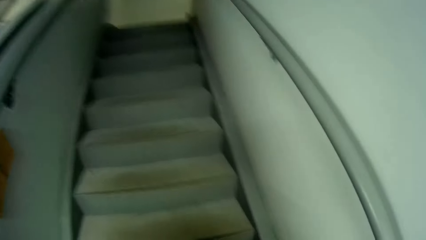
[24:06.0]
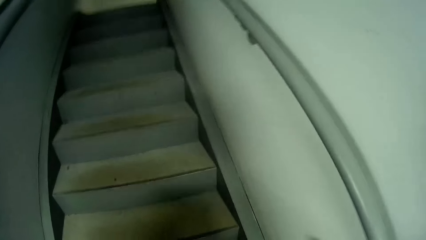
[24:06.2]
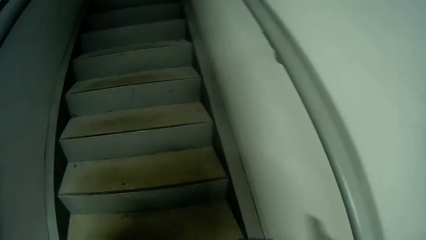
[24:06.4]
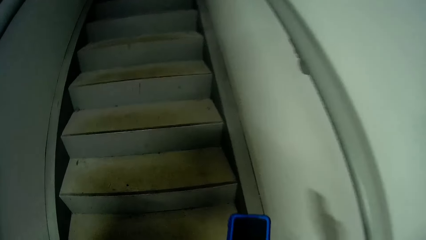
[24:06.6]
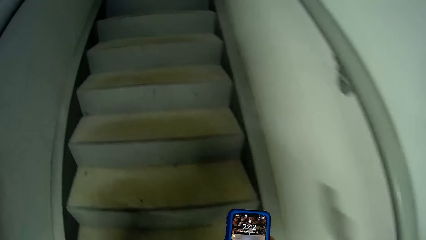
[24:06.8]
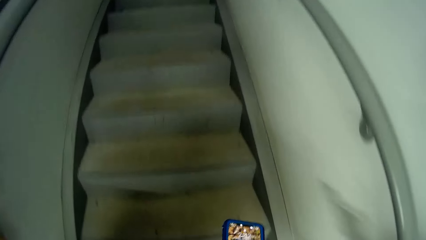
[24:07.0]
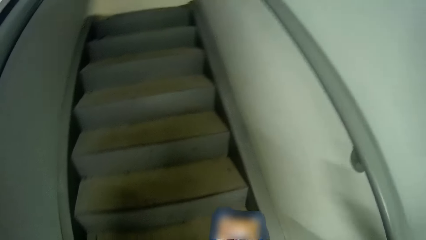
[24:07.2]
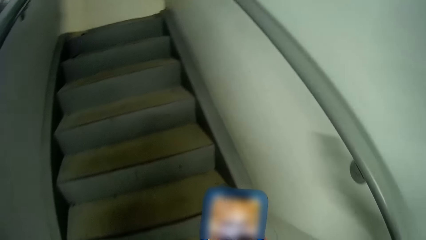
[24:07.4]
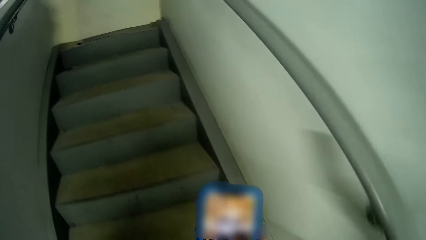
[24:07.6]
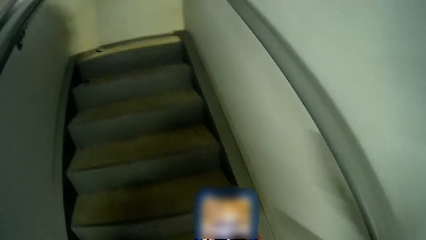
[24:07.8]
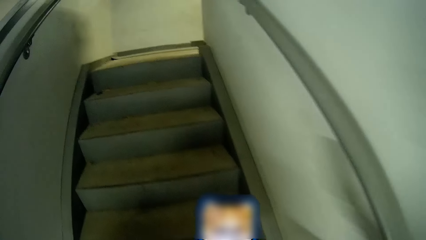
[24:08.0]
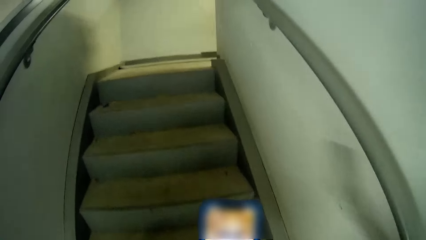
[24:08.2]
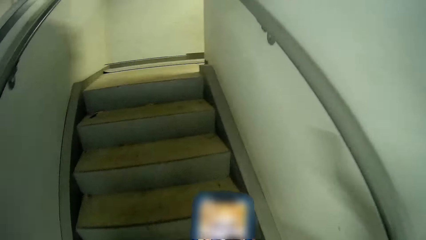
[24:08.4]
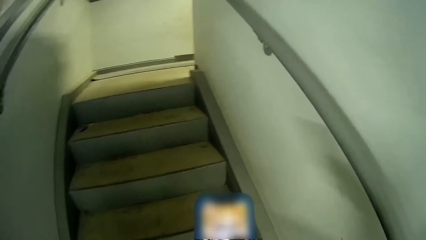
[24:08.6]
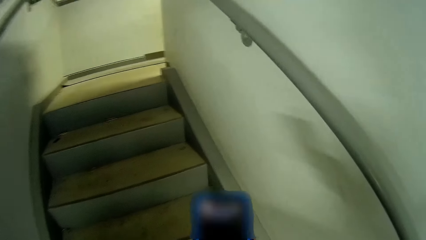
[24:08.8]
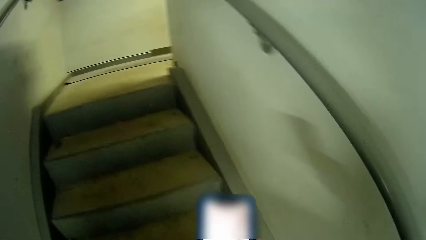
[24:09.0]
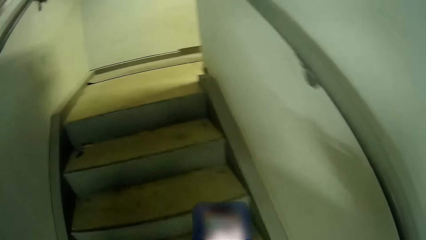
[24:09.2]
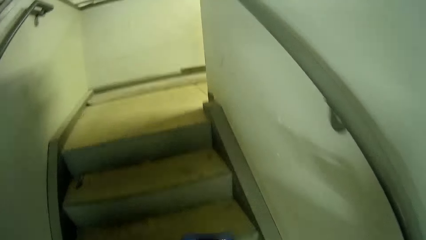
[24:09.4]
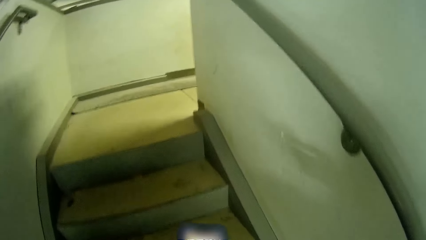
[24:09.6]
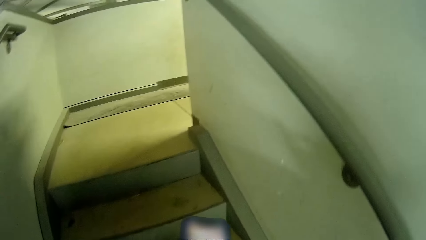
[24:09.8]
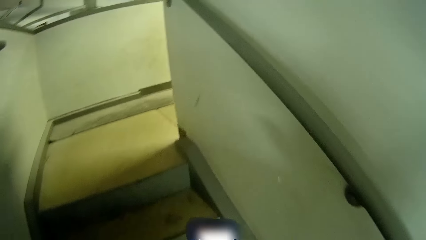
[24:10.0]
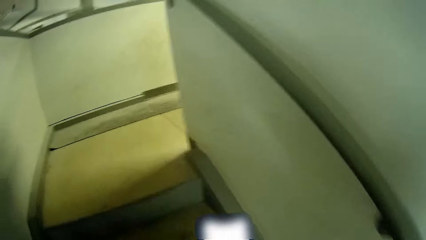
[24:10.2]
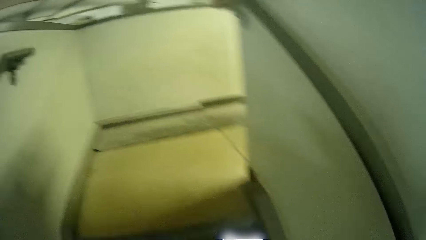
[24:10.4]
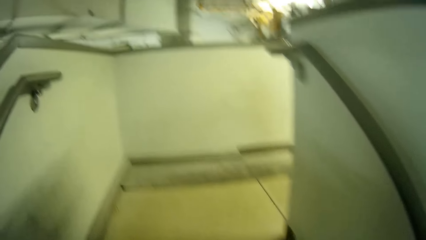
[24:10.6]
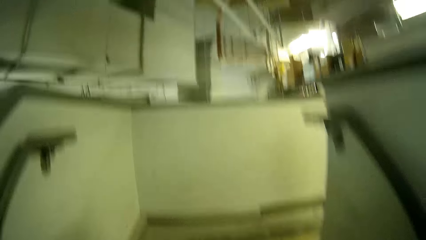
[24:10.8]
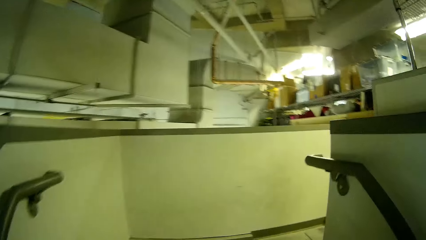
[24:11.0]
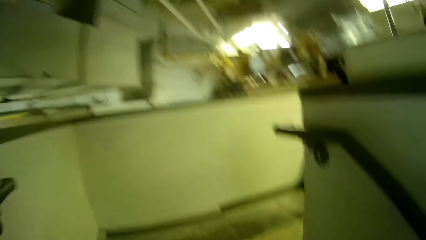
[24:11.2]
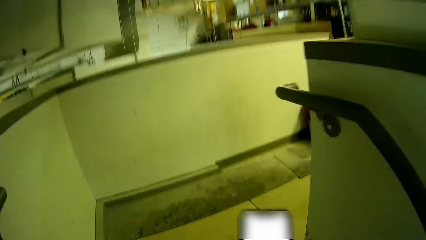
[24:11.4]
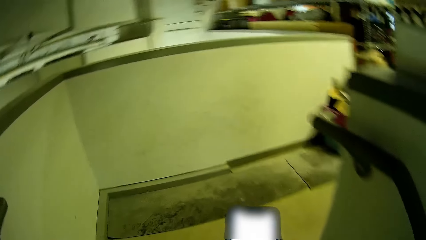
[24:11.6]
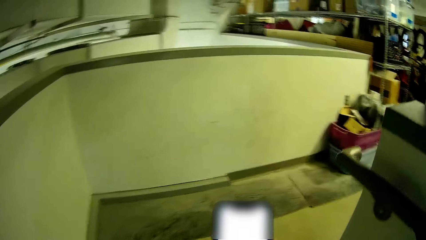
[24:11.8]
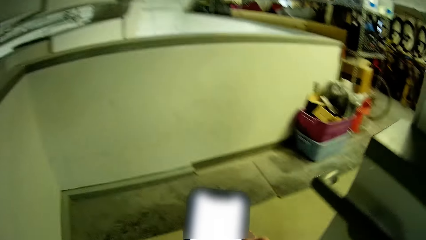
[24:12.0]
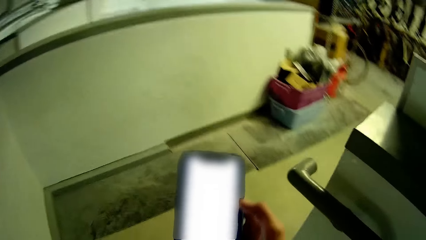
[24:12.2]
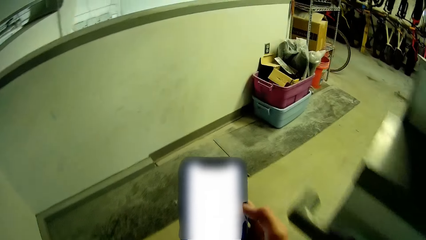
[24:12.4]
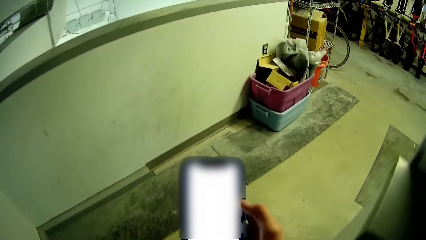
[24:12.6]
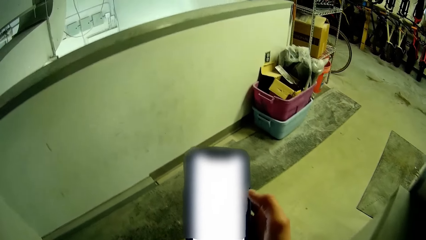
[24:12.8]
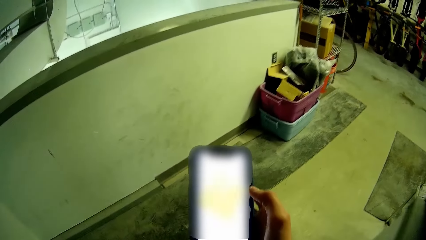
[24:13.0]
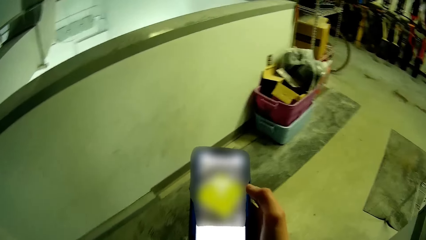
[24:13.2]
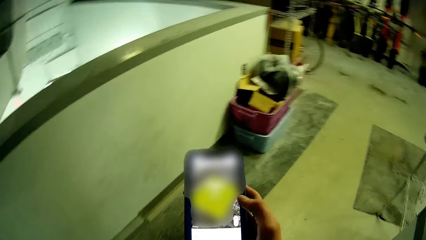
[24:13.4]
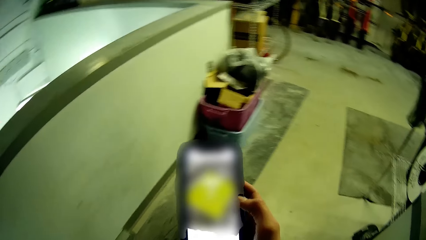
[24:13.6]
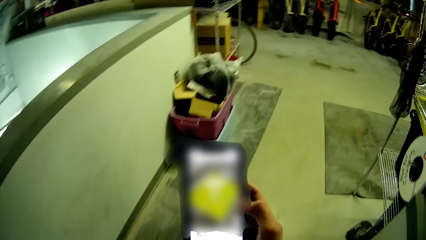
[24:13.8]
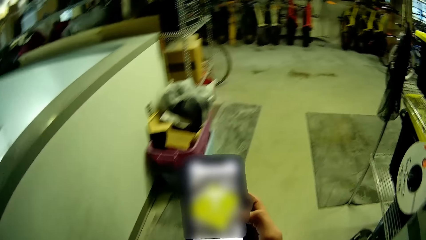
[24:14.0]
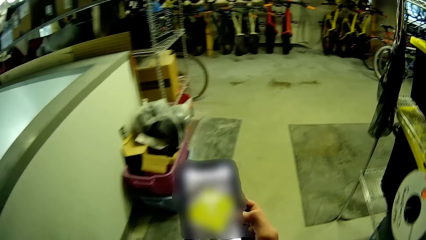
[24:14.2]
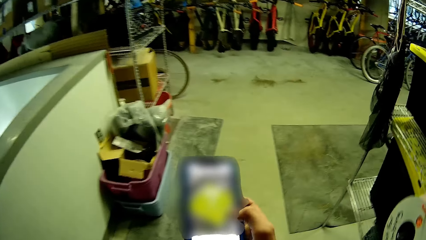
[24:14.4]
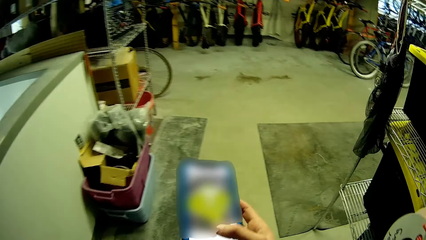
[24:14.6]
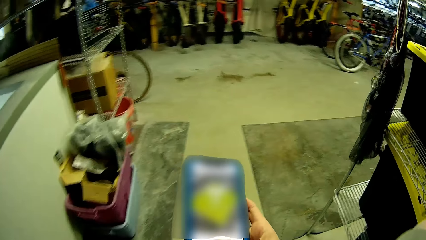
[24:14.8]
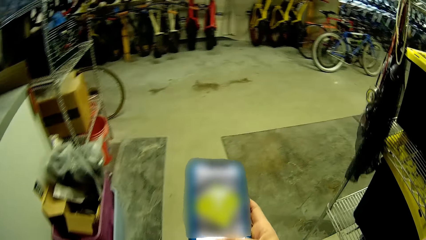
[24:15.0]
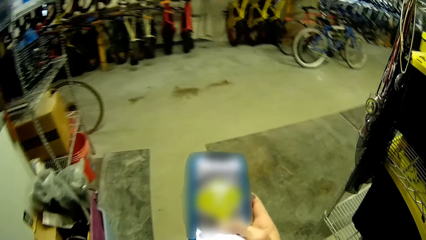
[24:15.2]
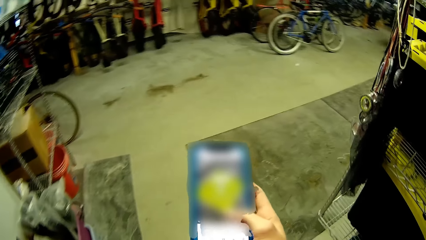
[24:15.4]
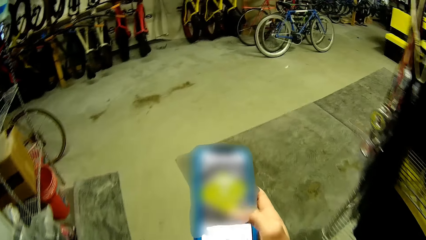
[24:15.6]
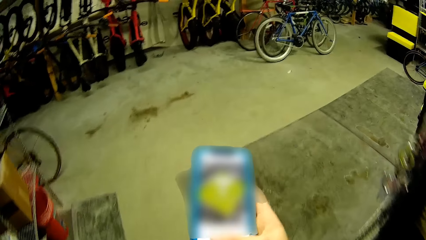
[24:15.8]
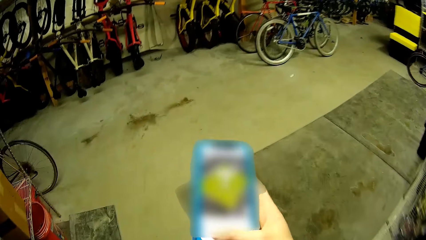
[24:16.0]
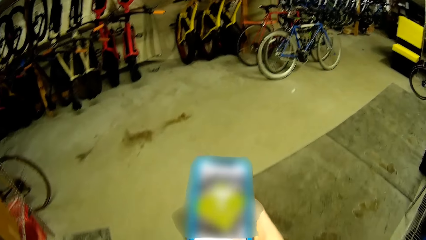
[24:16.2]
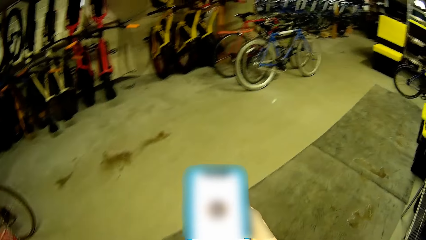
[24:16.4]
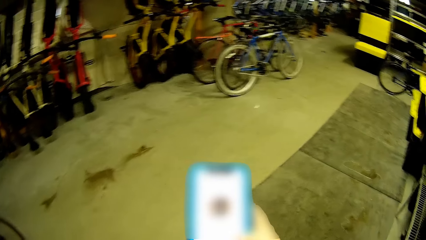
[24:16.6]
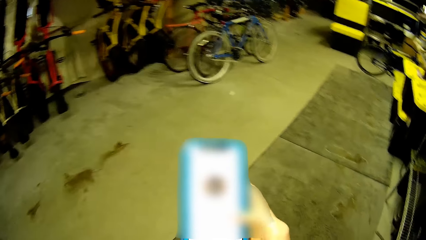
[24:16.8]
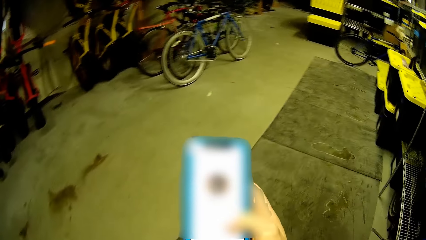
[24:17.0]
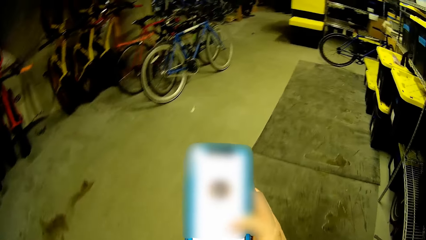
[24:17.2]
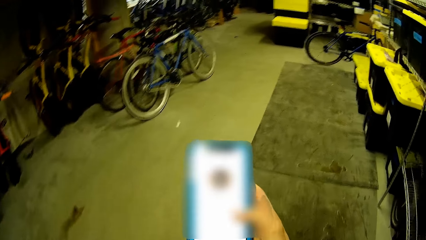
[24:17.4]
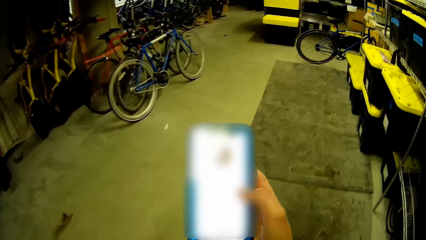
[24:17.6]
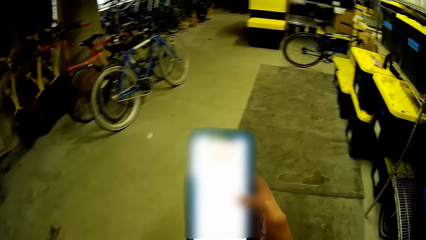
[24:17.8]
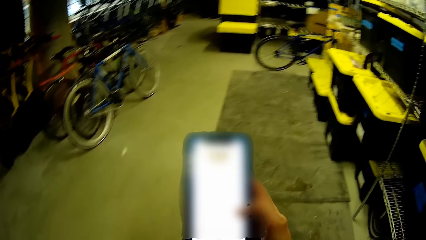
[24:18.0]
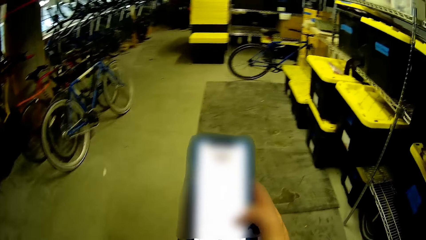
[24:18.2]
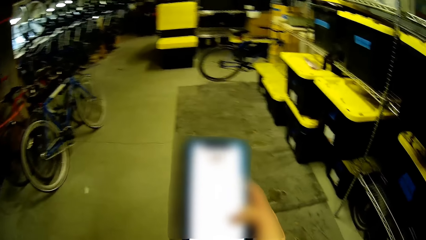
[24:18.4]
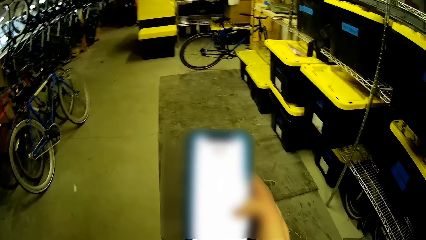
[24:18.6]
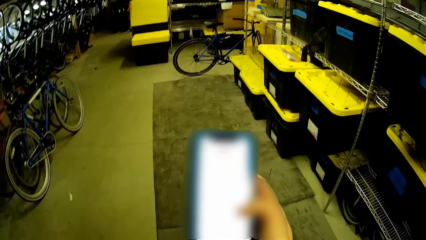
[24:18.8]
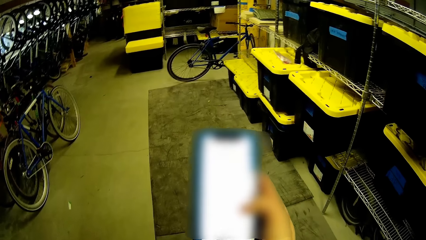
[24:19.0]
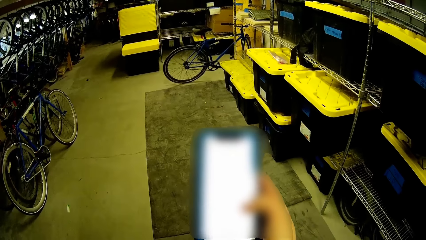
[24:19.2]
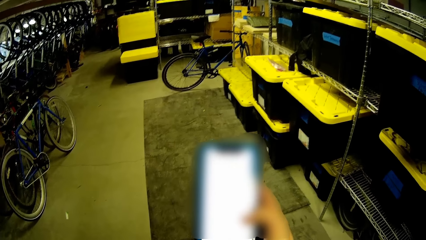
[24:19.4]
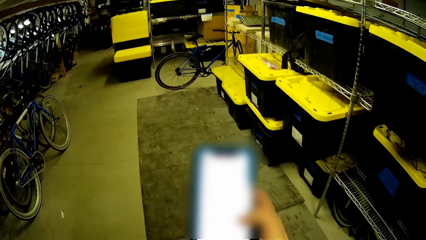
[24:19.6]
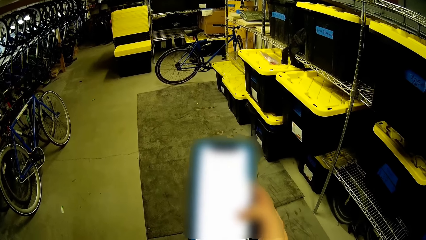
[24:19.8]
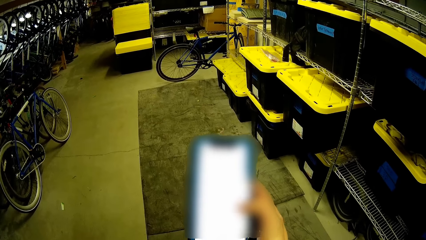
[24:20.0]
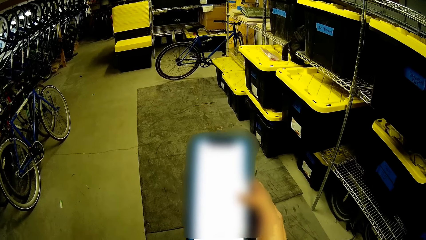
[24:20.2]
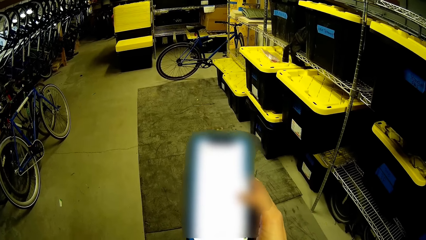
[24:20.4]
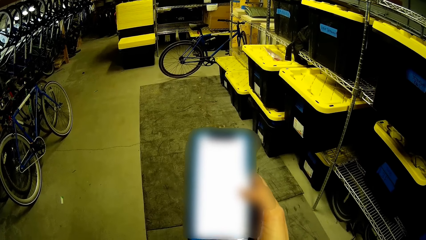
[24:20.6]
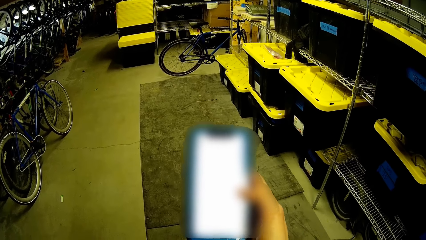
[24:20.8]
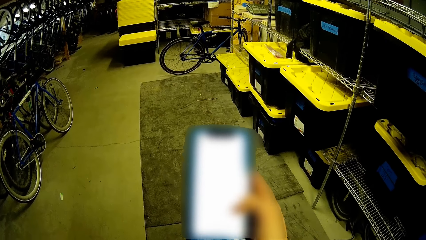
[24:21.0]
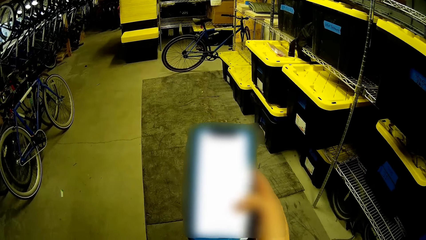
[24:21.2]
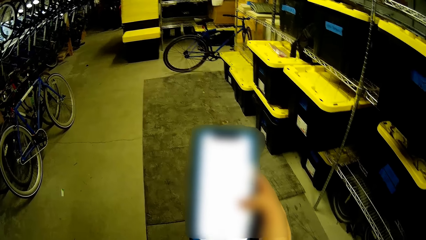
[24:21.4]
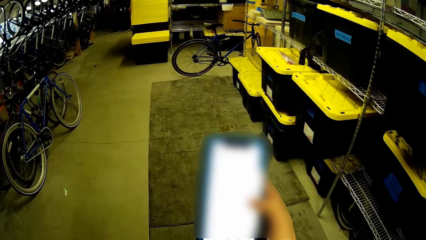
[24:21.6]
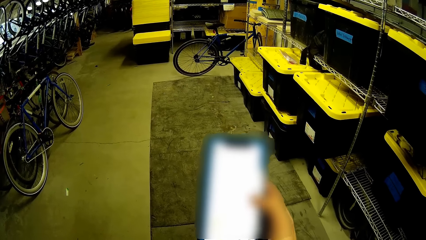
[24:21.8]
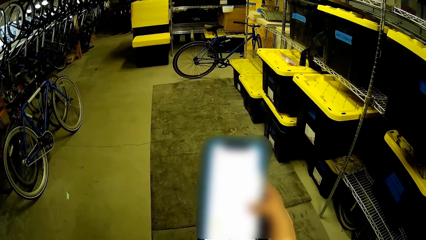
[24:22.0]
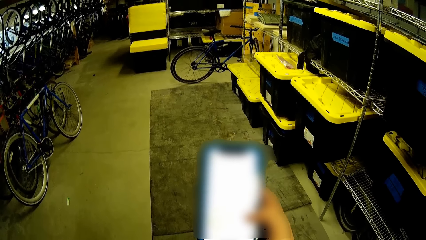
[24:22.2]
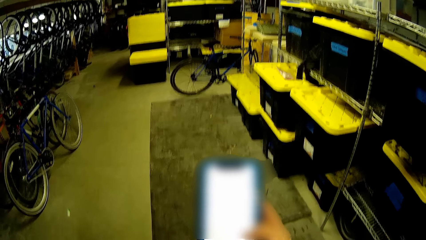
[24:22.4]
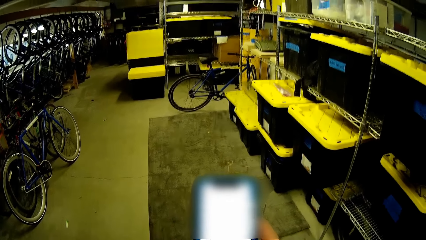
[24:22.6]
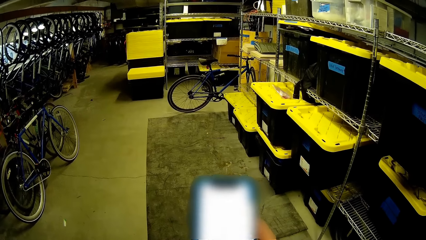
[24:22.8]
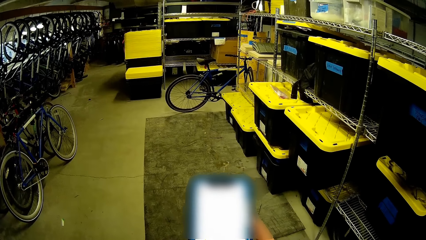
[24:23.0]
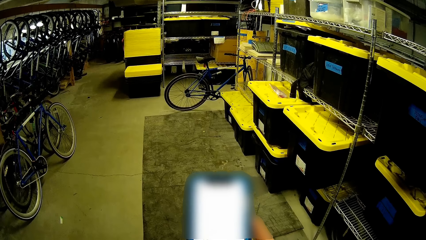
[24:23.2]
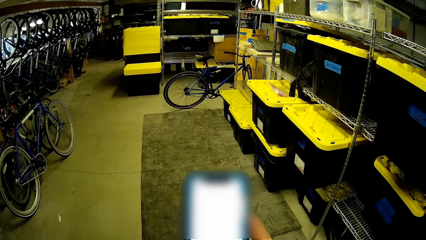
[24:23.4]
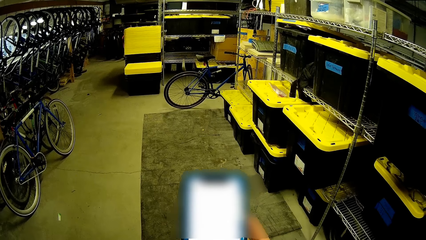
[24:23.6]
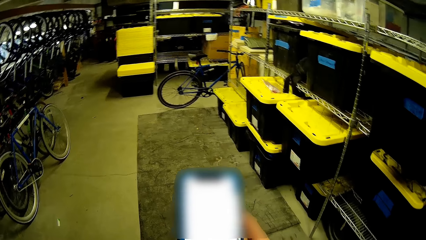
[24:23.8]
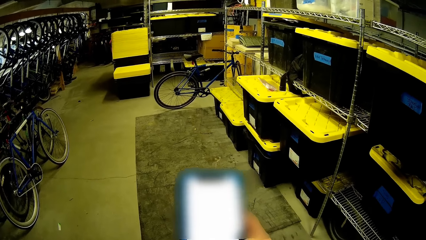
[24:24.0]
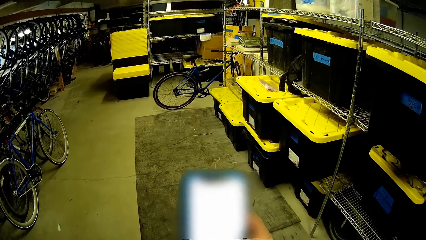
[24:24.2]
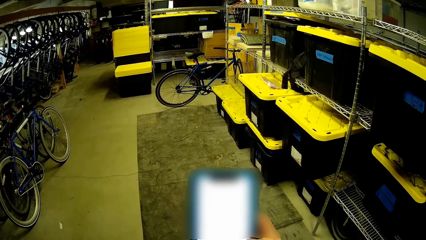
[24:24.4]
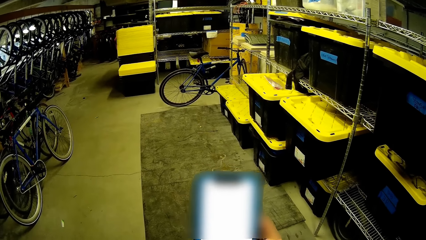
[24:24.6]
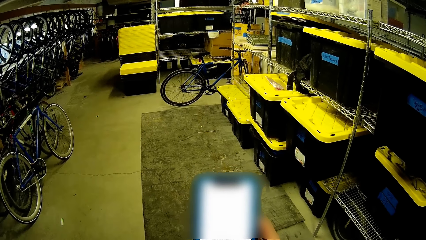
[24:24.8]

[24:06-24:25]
The camera wearer scrolls the phone. They walk in the warehouse. They stand. They scroll the phone.
